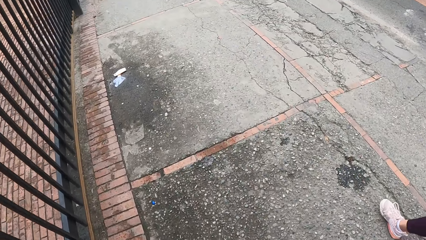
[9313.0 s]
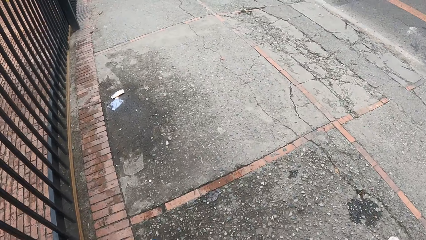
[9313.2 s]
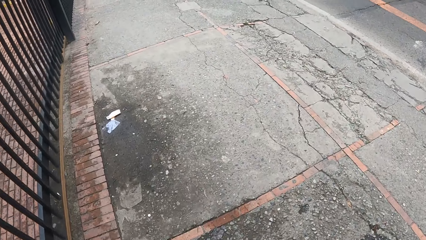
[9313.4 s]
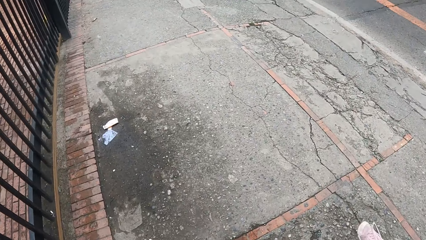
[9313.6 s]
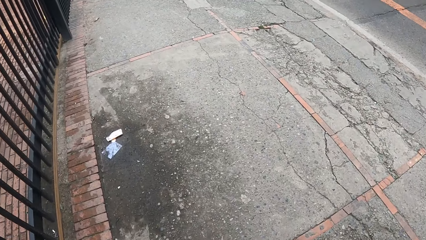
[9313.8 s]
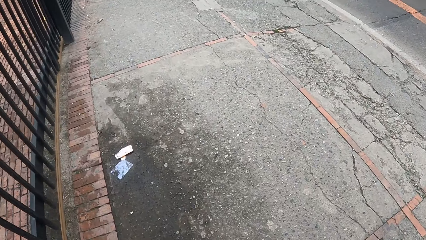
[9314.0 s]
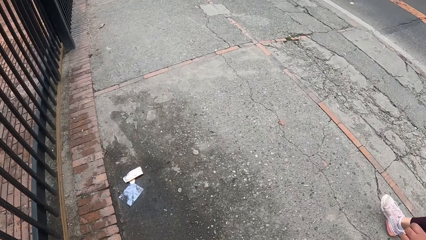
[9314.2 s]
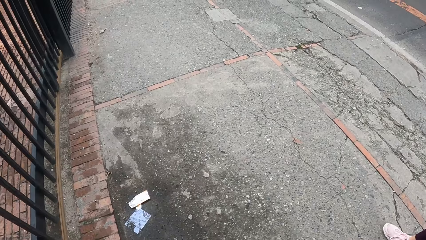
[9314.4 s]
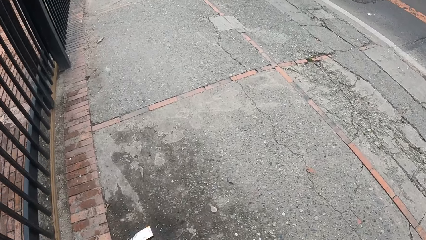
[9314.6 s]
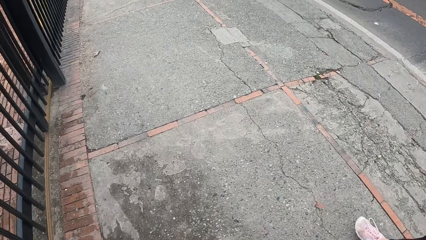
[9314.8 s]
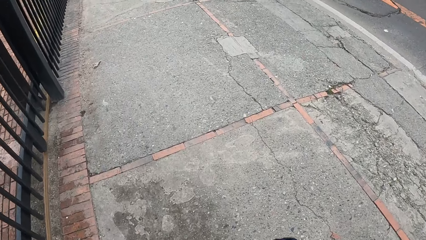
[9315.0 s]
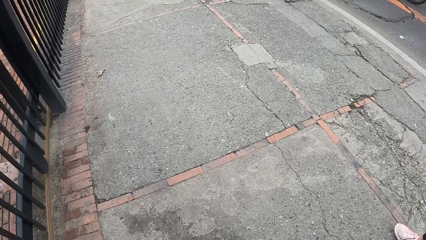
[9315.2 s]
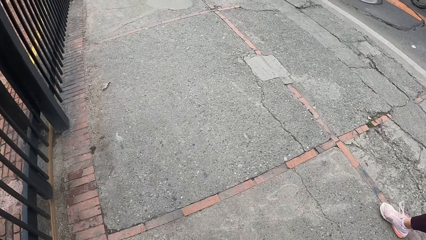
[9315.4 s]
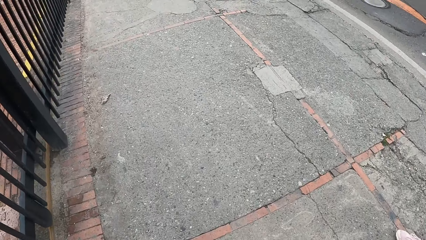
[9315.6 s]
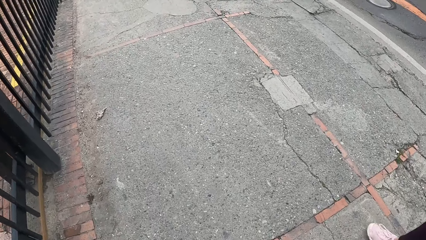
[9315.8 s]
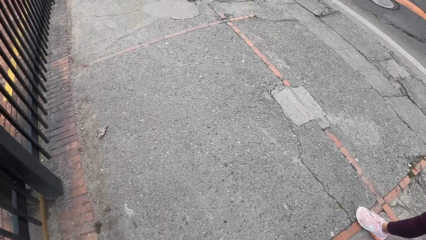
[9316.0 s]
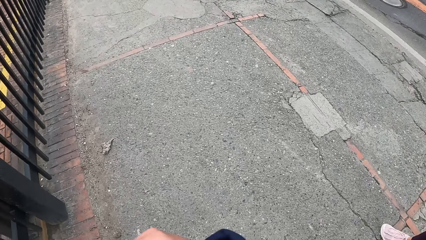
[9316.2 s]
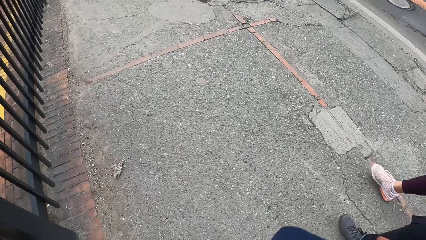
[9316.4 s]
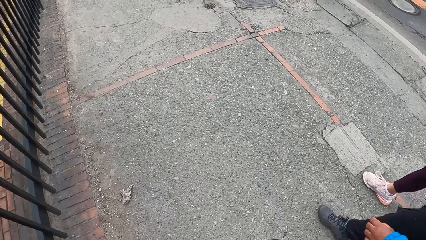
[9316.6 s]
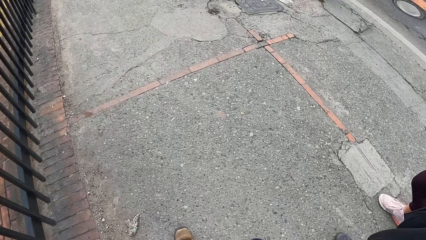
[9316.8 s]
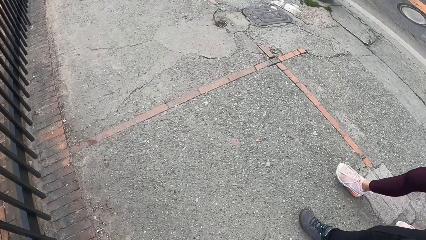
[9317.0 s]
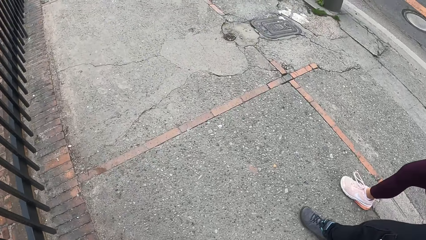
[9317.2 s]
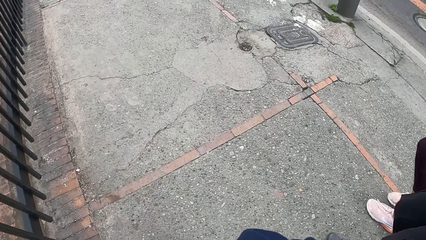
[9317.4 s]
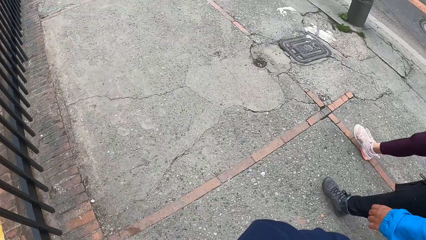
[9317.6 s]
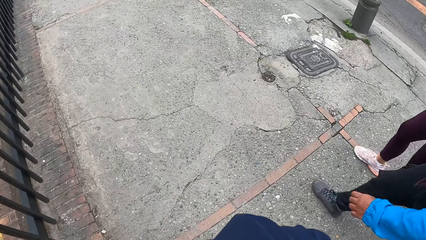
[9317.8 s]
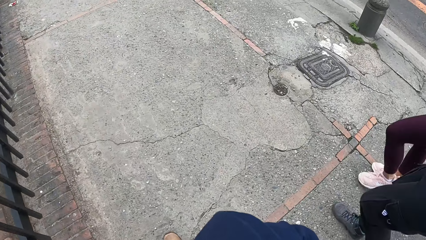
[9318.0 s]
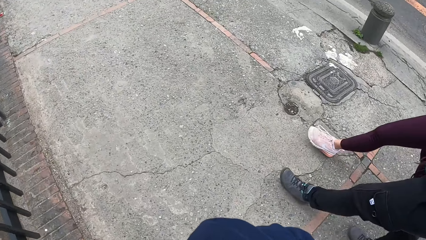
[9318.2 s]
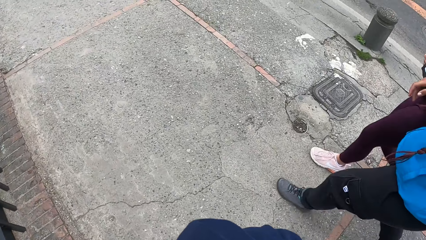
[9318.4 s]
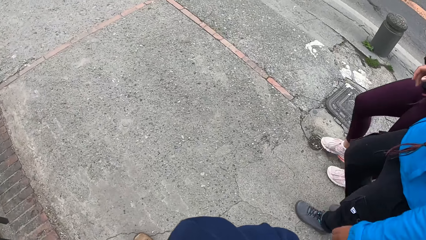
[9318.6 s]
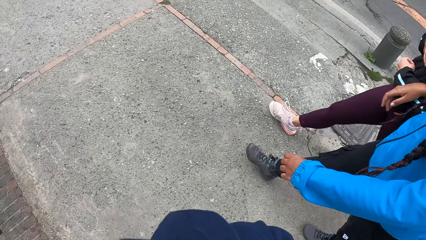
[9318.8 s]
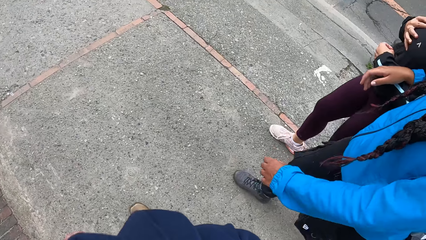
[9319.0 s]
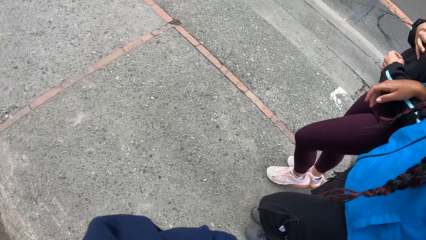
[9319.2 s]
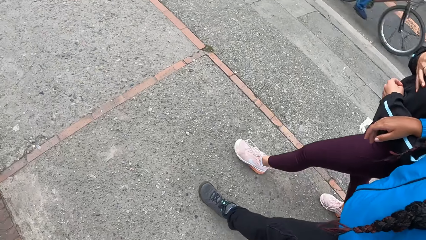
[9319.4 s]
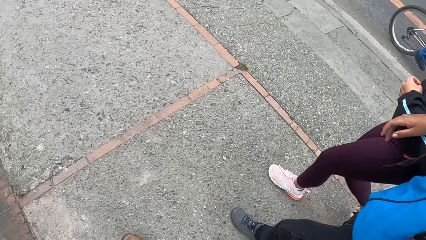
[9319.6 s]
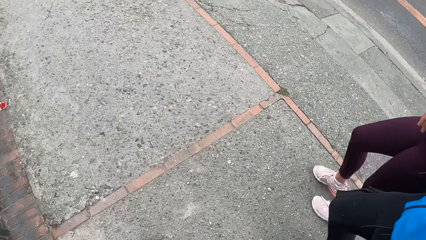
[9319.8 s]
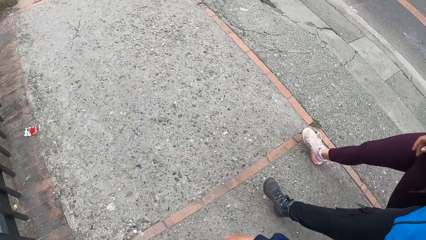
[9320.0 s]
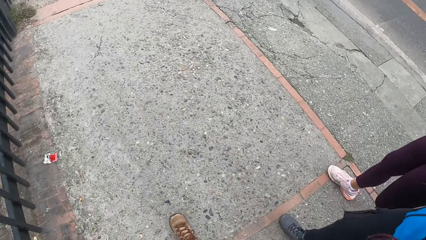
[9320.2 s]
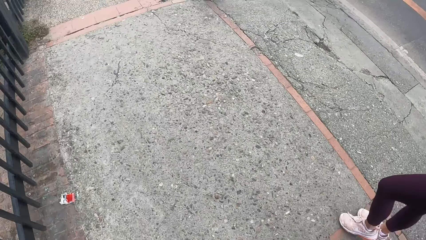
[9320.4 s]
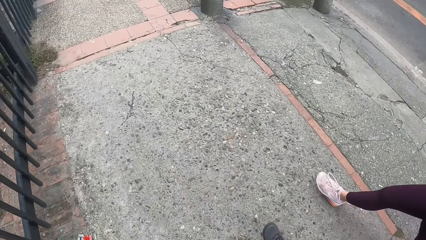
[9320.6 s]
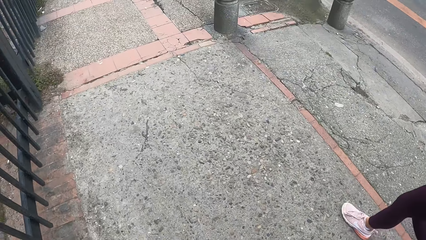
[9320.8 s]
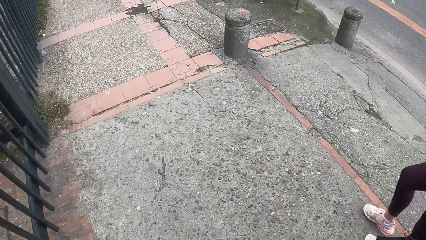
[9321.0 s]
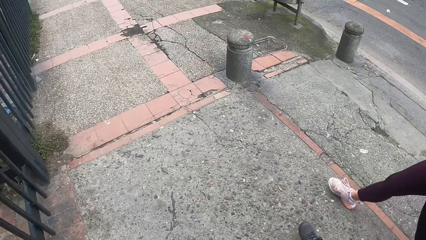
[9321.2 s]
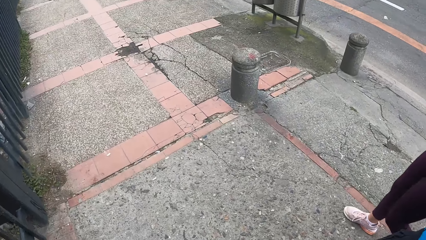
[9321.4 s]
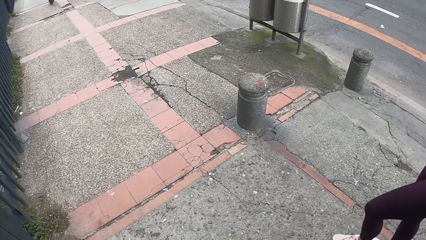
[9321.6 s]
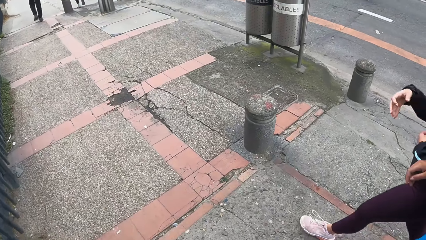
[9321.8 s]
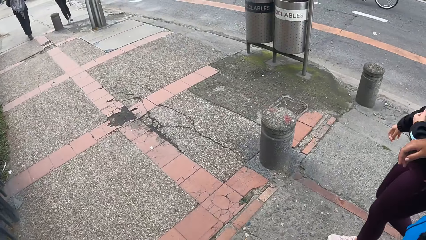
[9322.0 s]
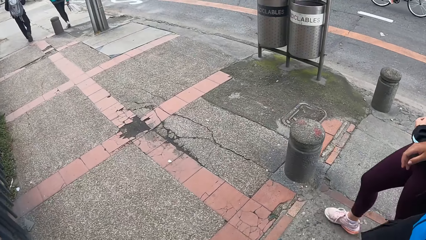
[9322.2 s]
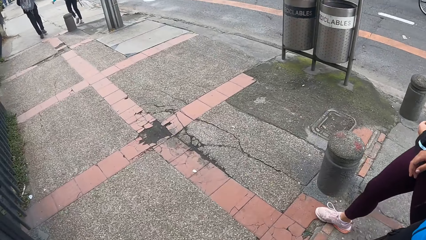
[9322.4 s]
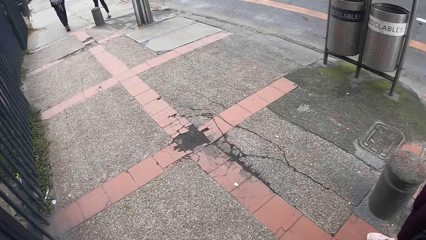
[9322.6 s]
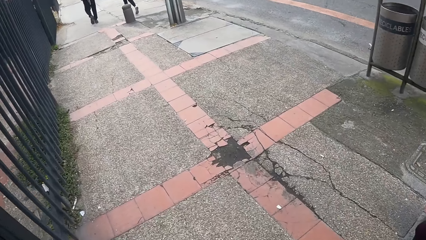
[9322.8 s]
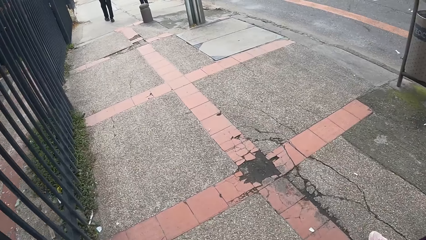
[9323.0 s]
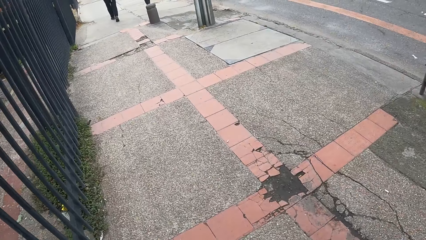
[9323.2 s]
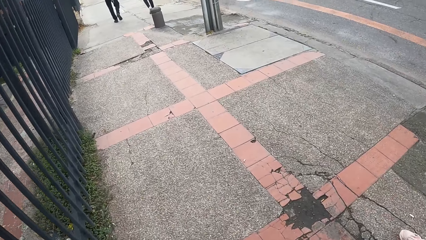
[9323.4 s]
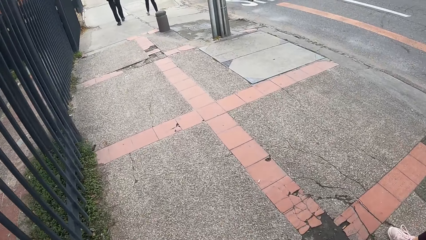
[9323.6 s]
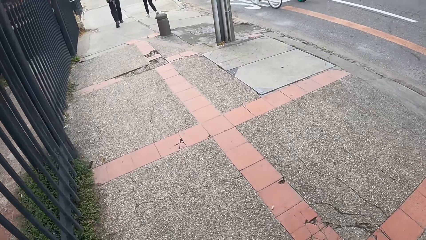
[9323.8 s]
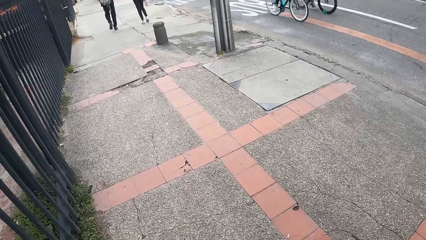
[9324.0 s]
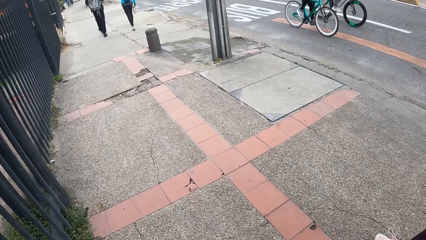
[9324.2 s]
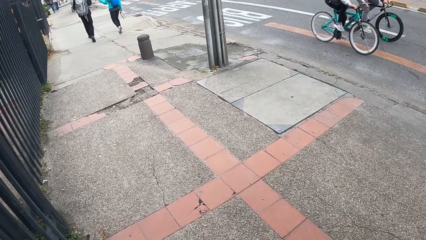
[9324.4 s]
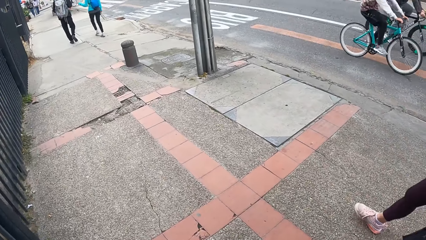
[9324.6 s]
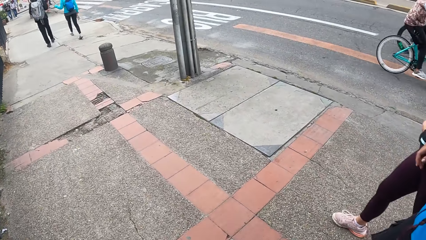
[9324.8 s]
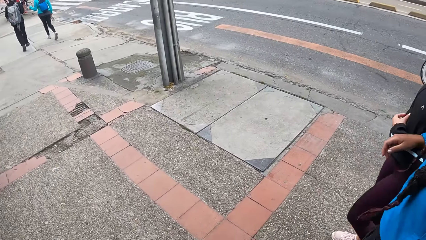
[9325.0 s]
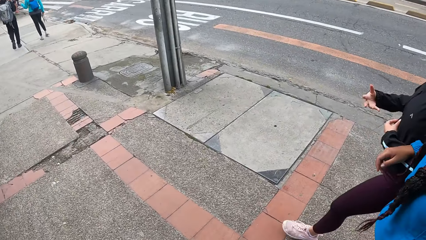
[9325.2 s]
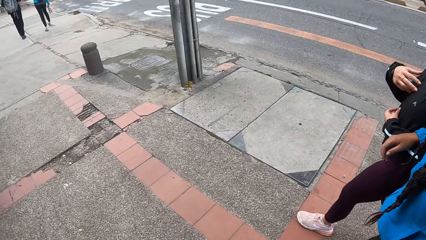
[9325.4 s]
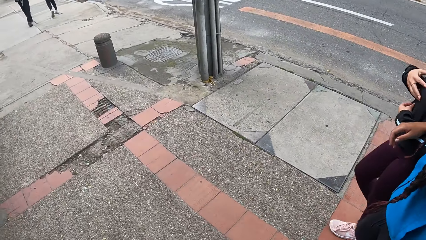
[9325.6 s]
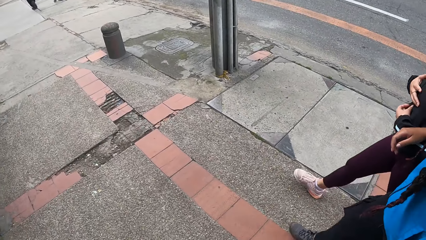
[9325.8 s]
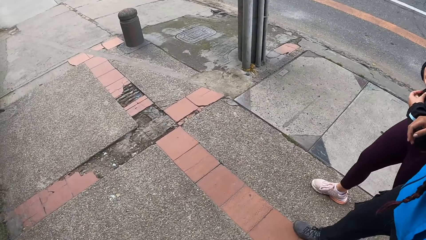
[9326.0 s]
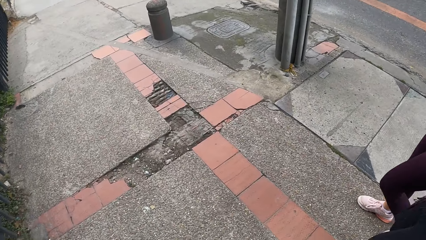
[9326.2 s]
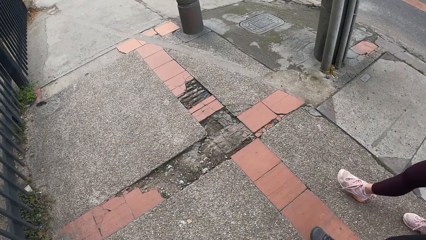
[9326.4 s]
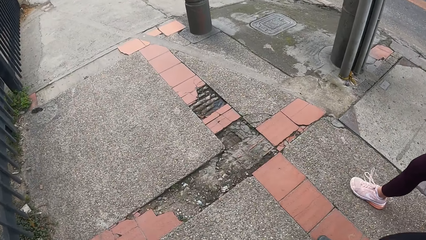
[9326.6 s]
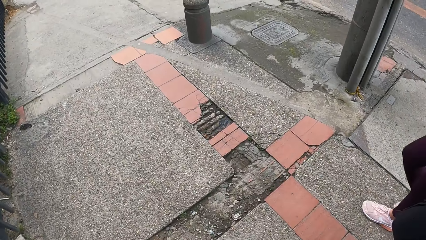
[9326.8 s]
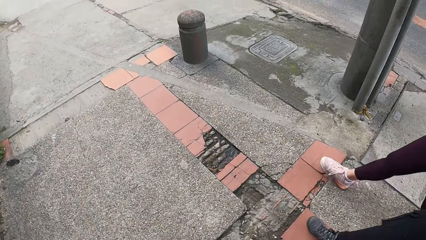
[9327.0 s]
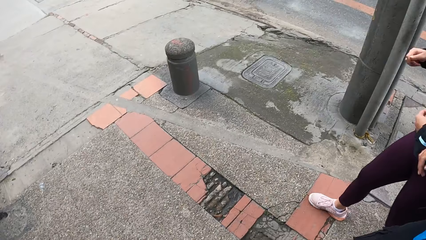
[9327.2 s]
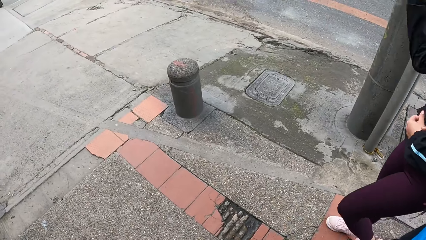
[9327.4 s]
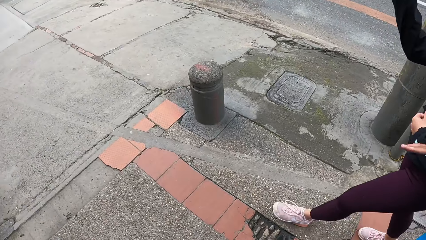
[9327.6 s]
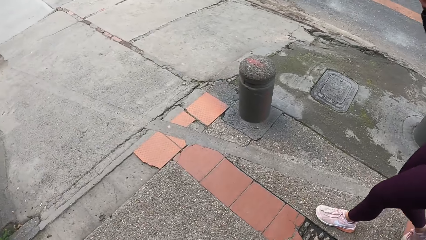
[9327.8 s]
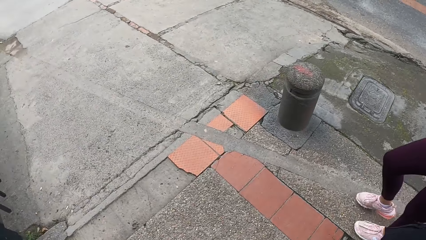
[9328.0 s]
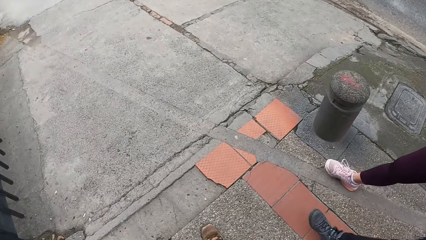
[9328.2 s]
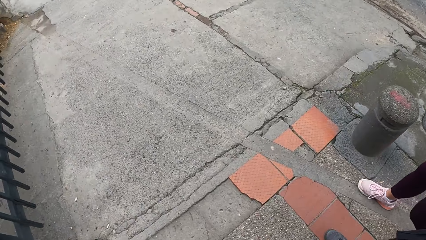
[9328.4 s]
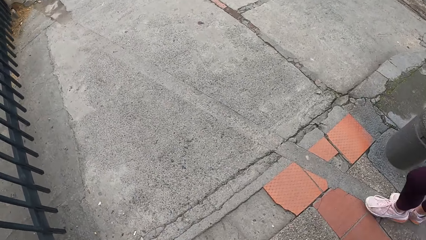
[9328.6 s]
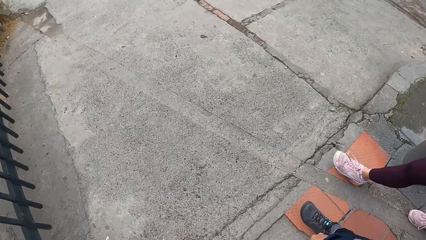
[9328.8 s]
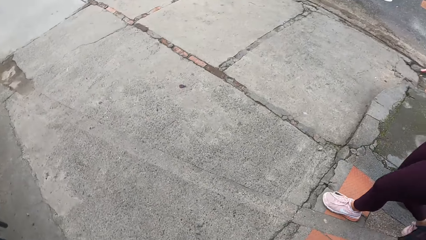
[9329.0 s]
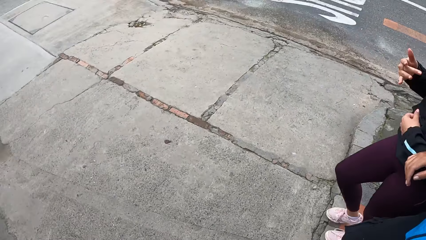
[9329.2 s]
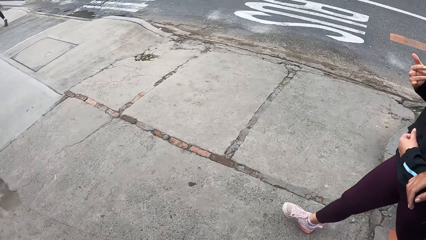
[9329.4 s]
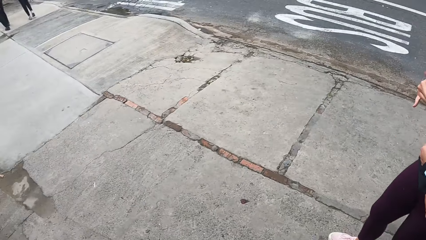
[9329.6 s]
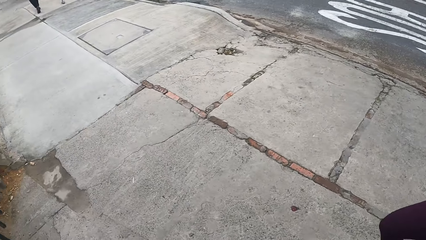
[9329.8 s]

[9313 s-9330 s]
The camera wearer walks on the sidewalk with a person and another person. A third person and a fourth person ride bikes along the road.
